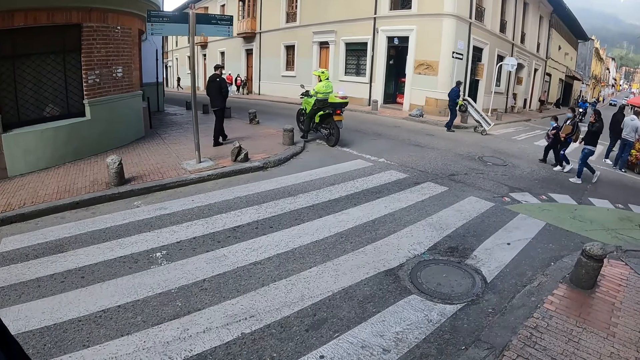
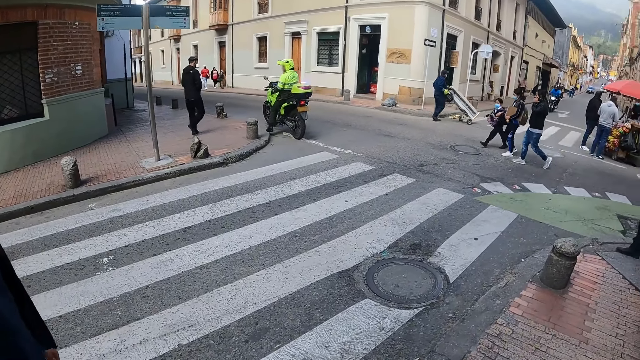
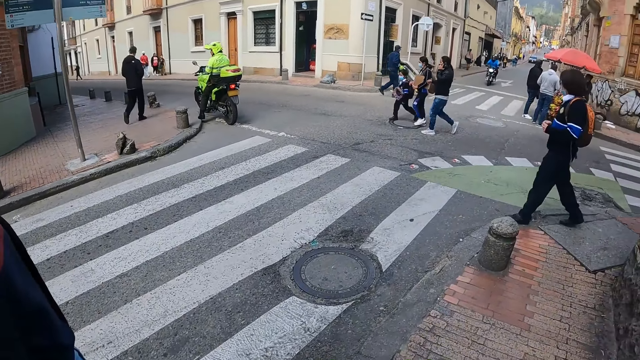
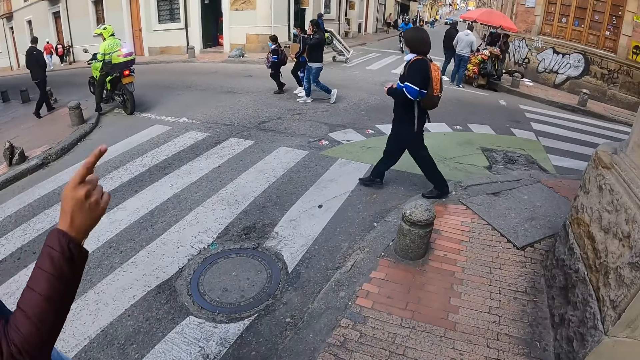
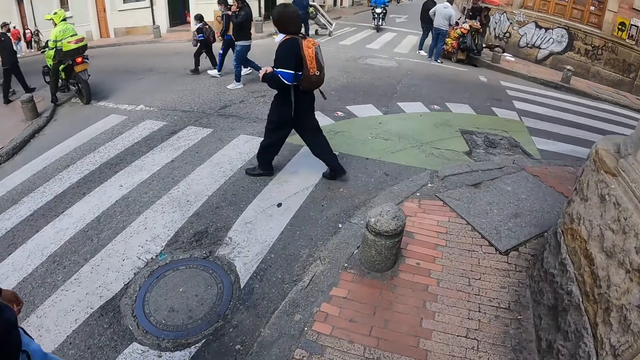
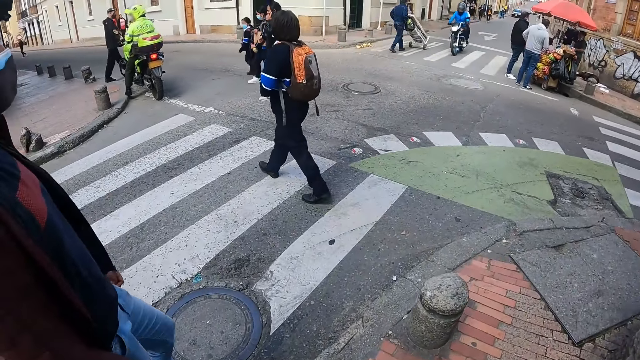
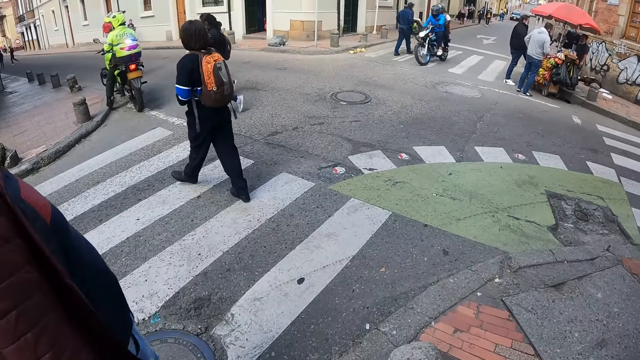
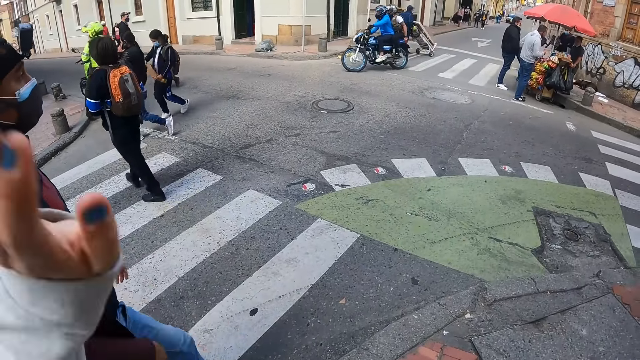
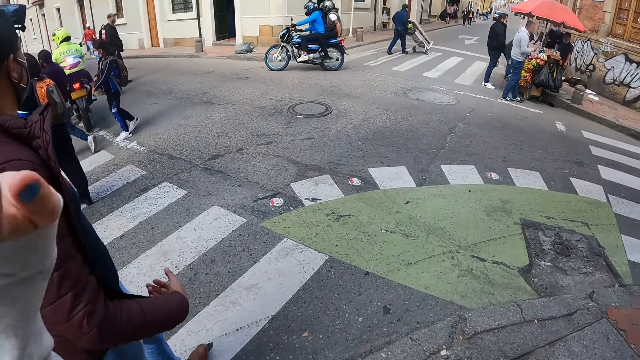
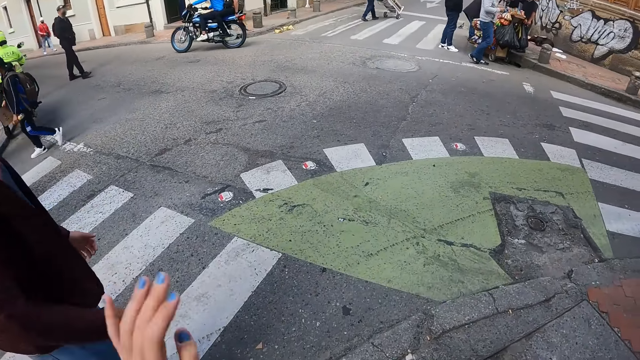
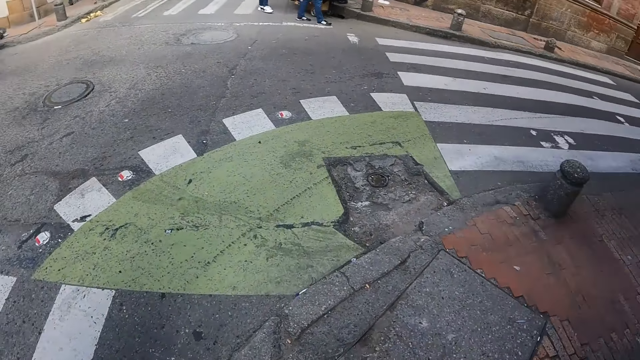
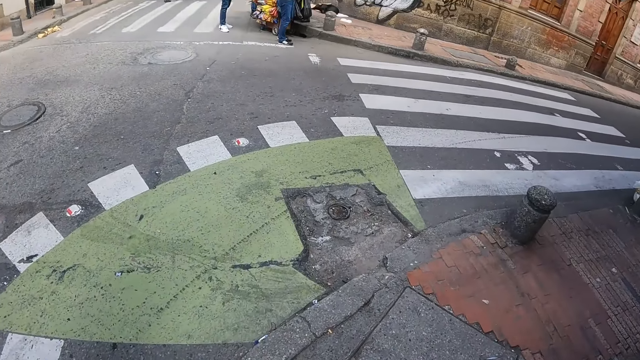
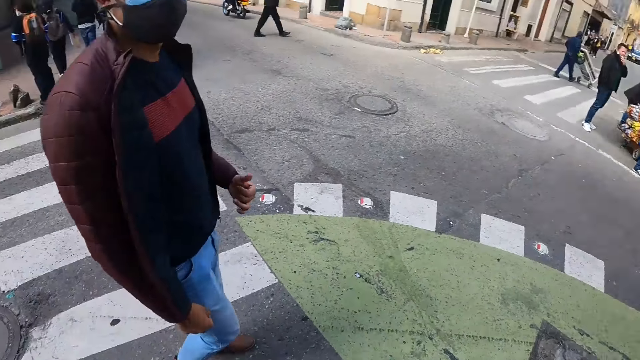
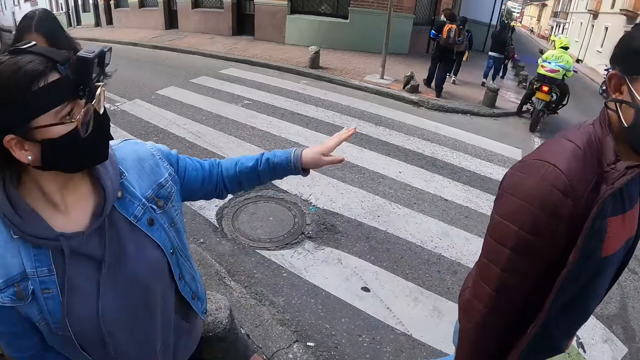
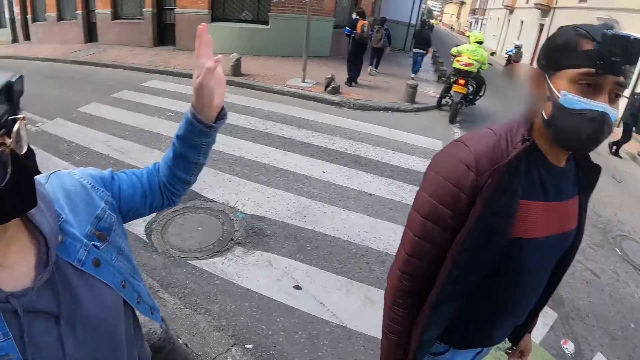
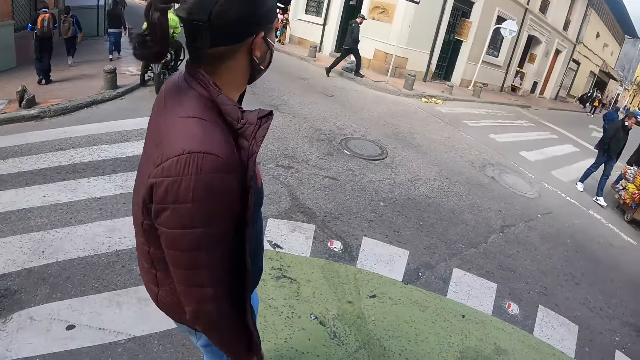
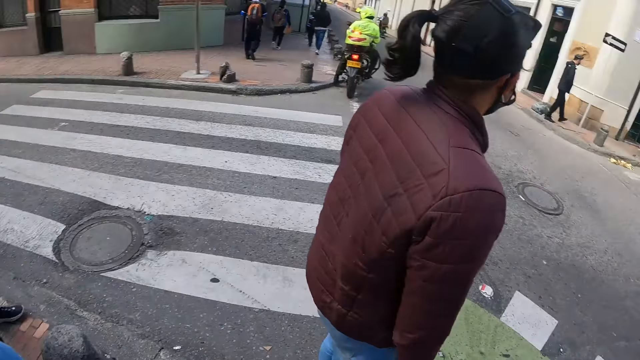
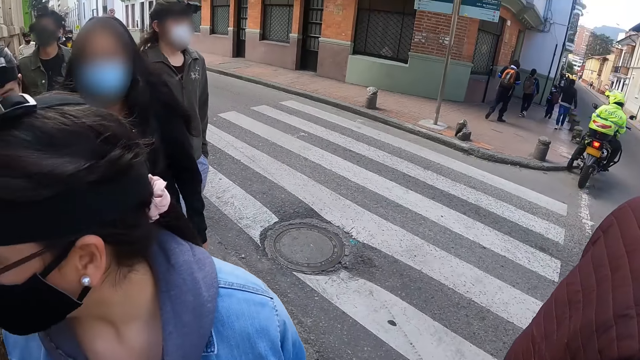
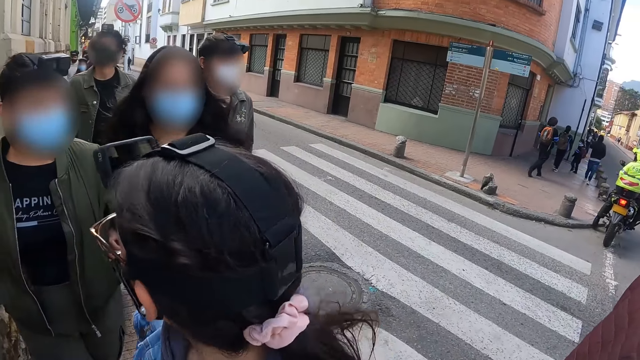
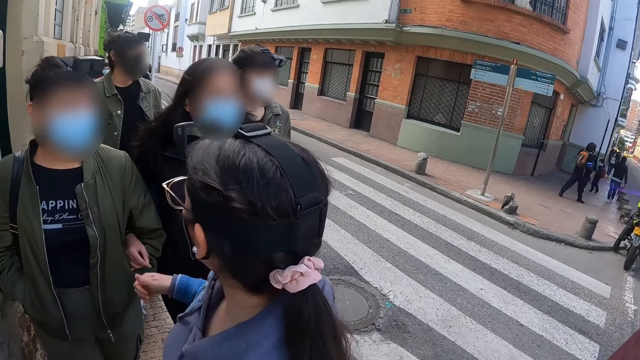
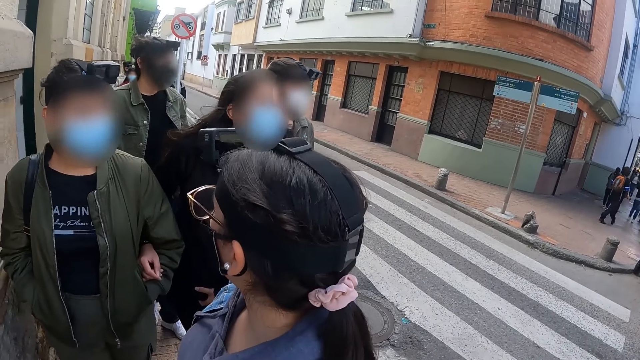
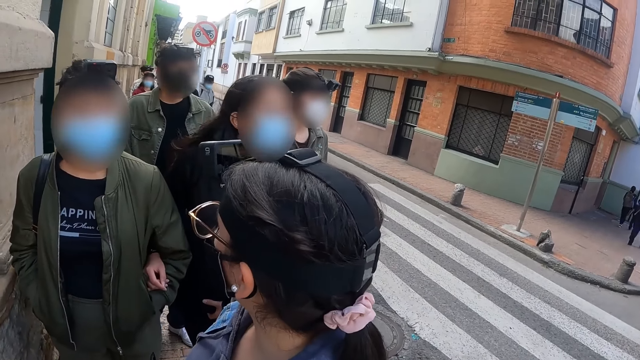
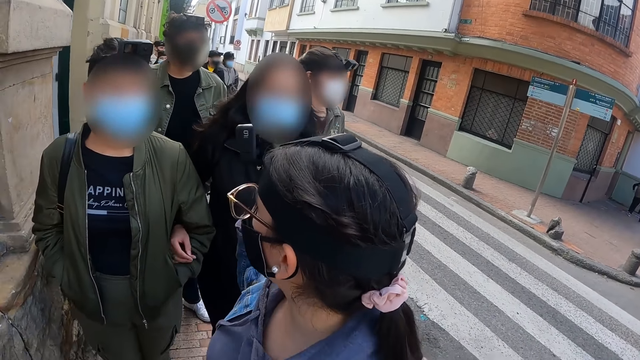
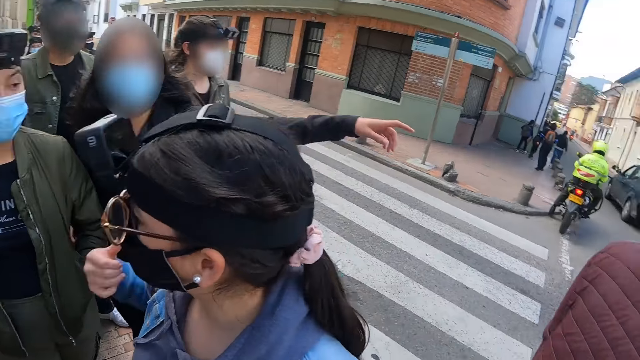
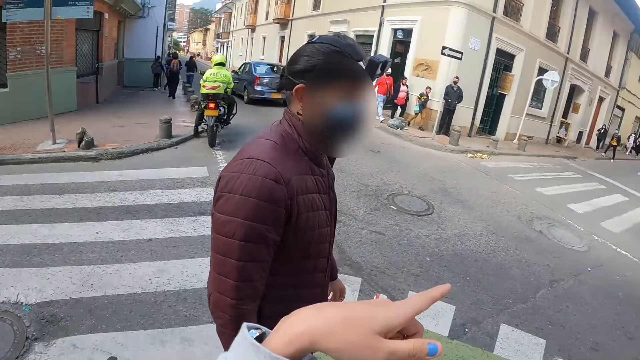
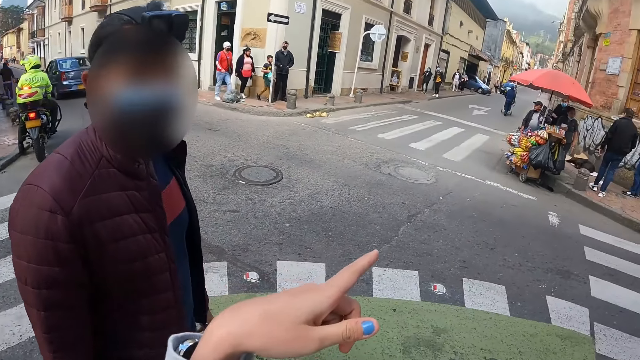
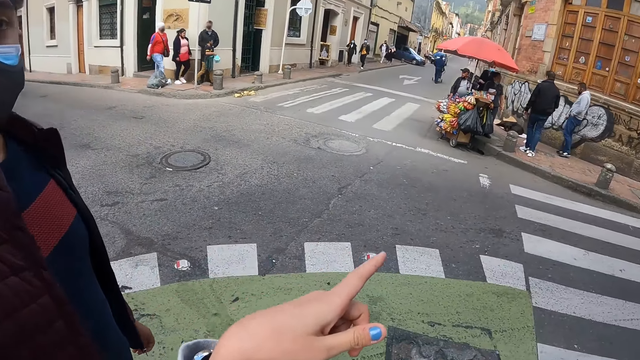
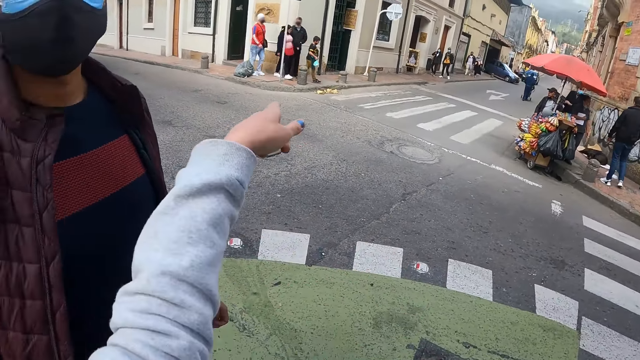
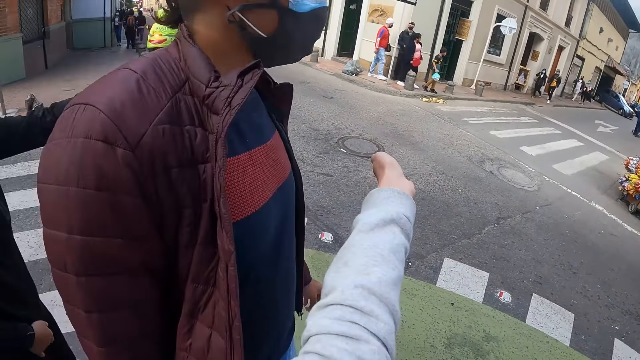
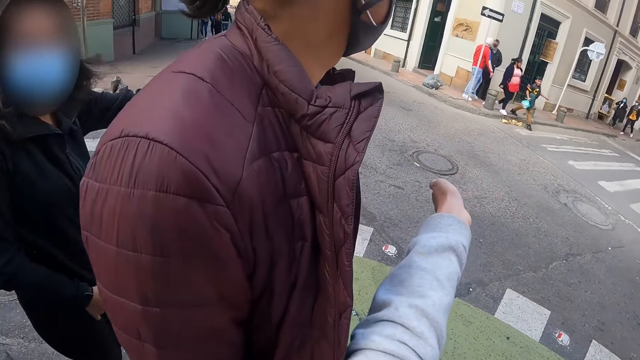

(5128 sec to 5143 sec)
The camera wearer waves to someone. They look around. A person waves to someone. The camera wearer communicates to the person. Another person points at the street.

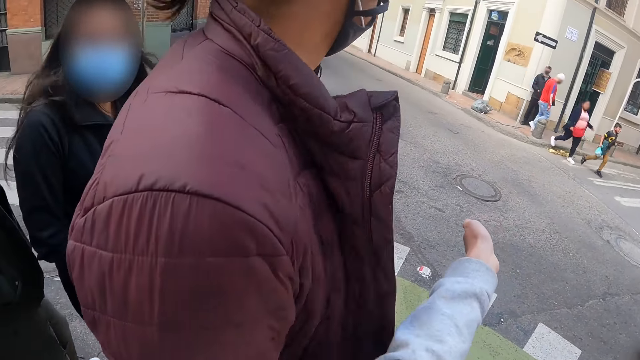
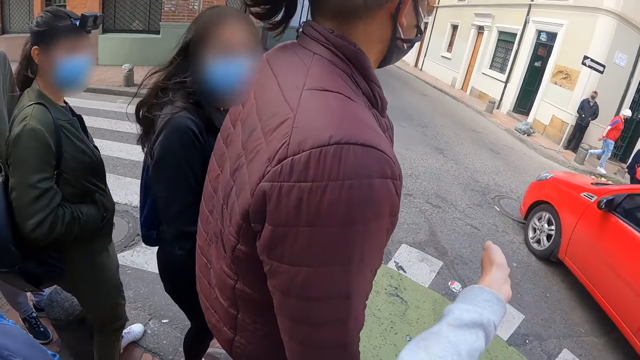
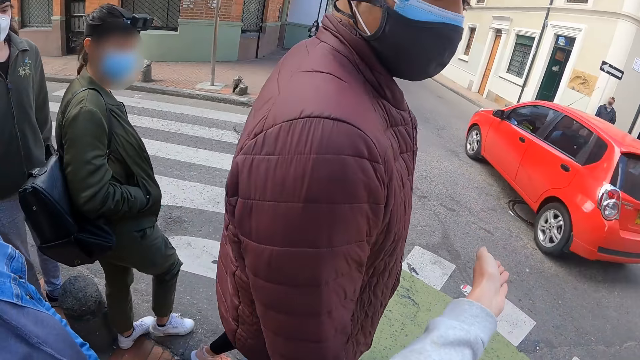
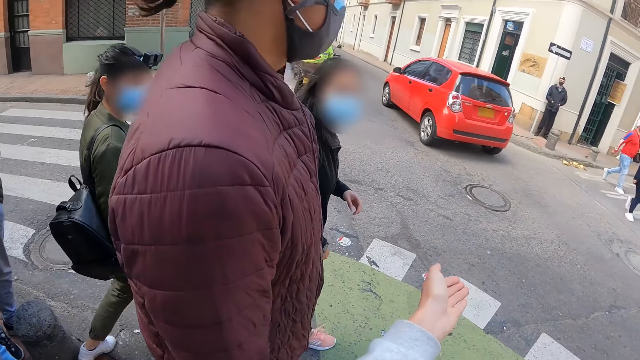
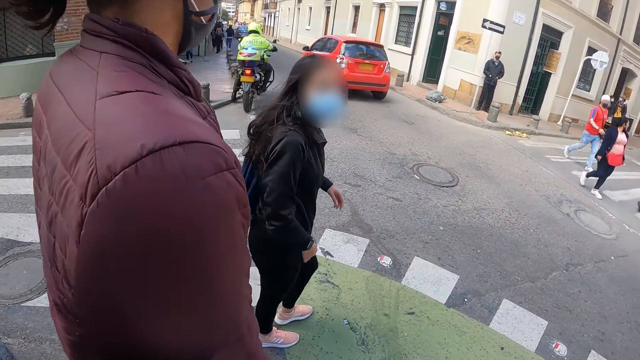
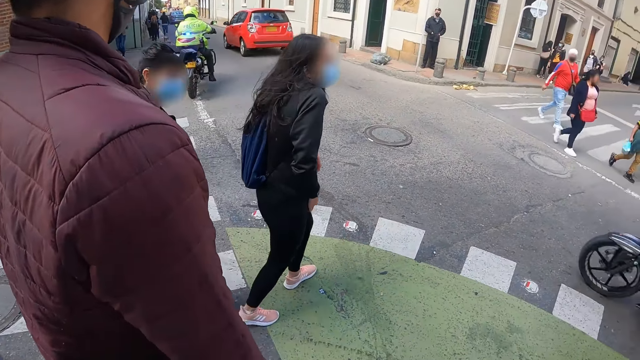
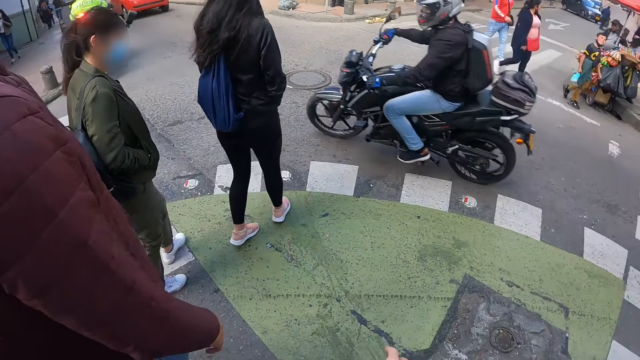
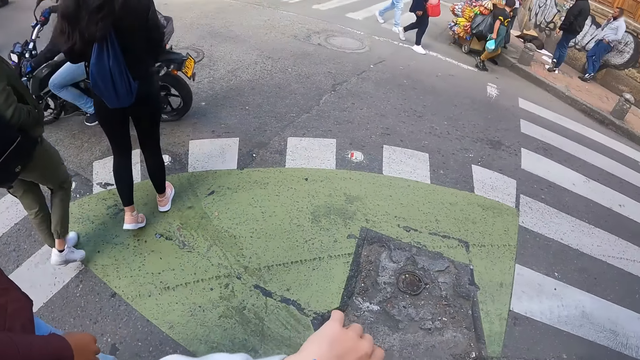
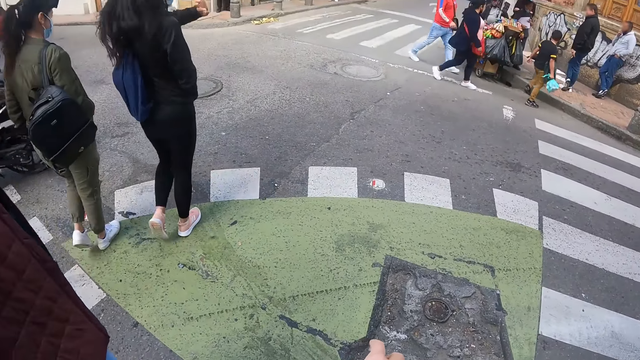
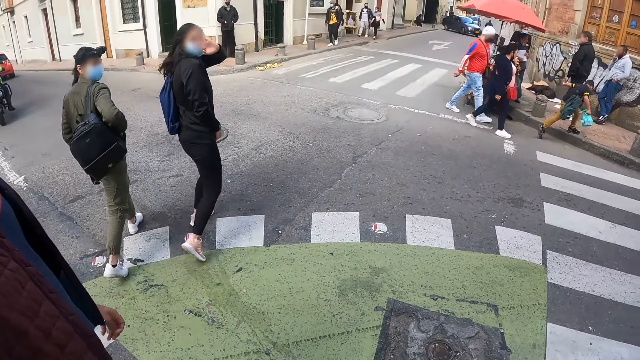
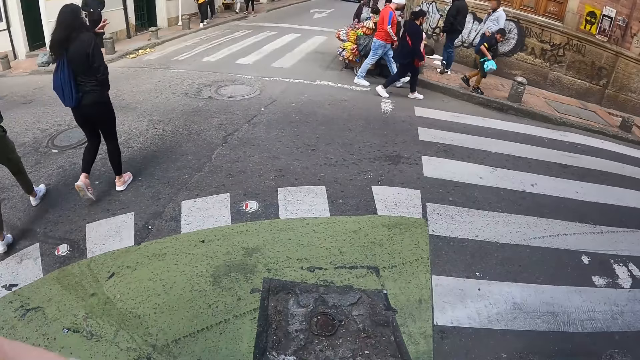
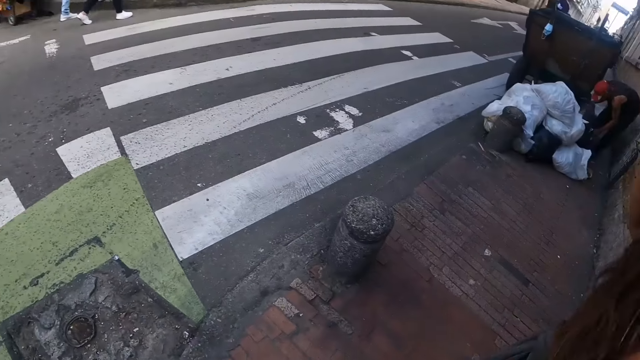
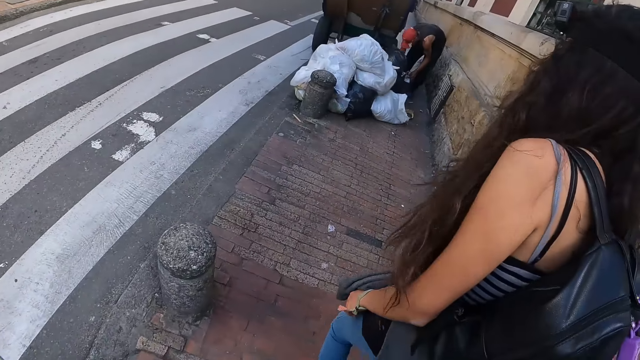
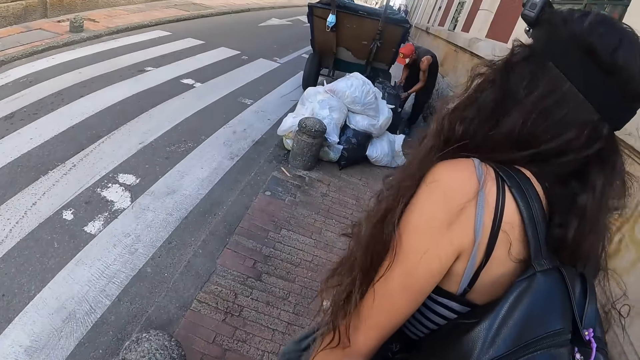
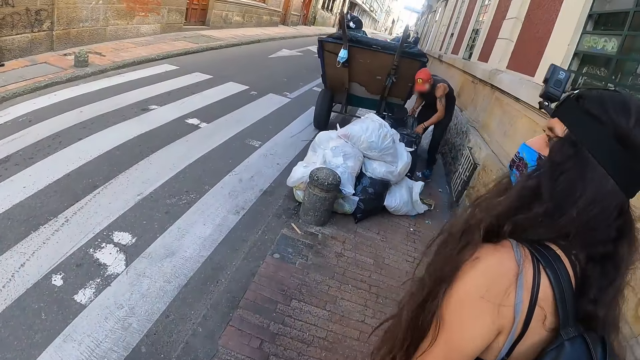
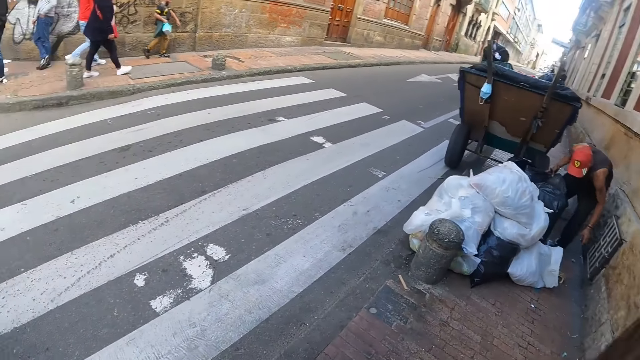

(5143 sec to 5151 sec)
A lady crosses the road. Another lady crosses the road. The camera wearer walks around. A third lady walks around.
